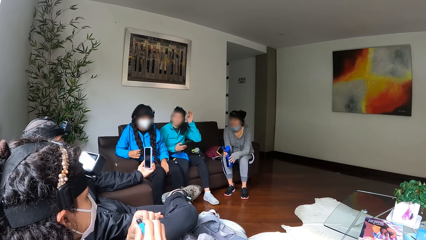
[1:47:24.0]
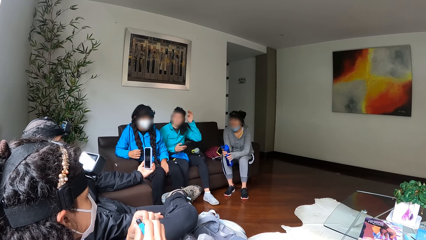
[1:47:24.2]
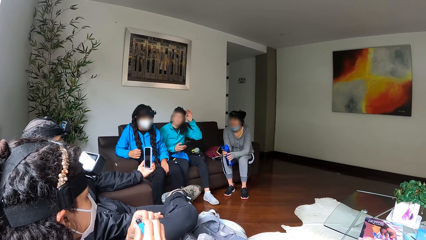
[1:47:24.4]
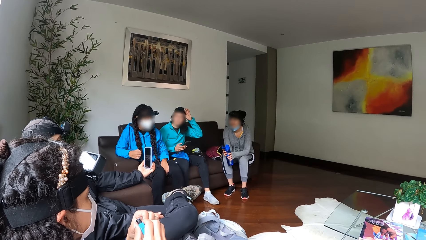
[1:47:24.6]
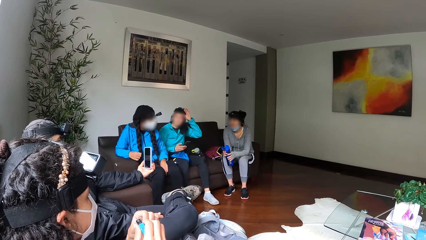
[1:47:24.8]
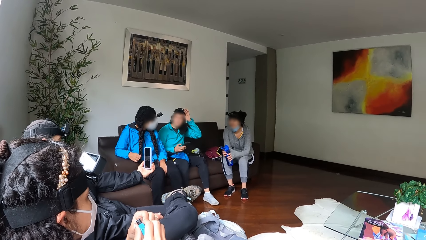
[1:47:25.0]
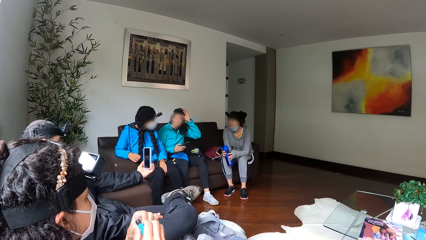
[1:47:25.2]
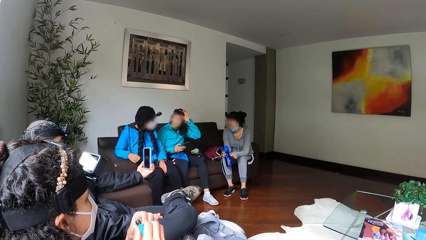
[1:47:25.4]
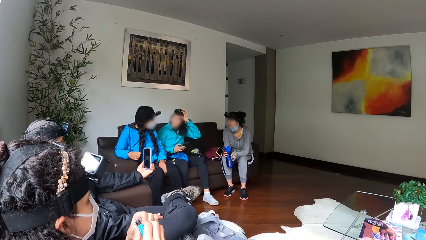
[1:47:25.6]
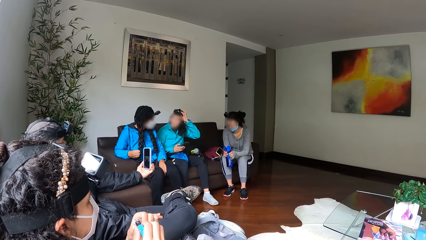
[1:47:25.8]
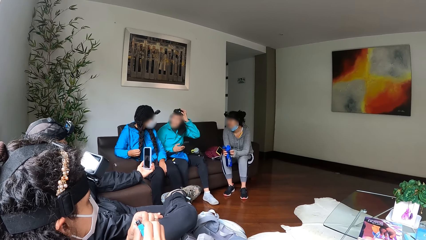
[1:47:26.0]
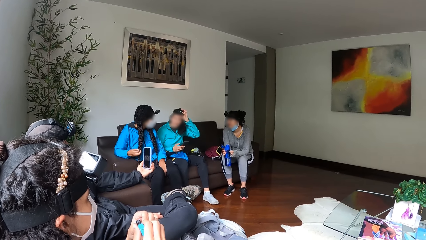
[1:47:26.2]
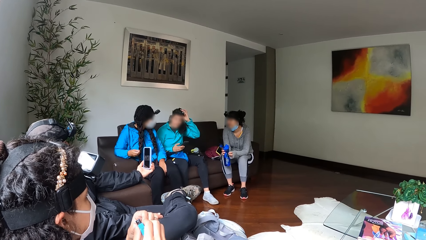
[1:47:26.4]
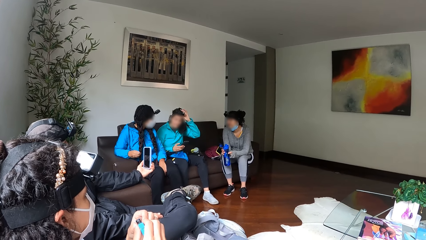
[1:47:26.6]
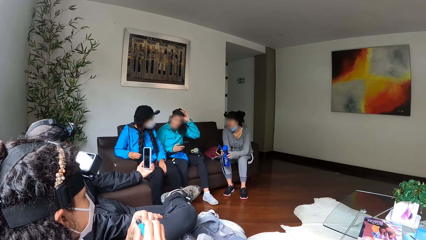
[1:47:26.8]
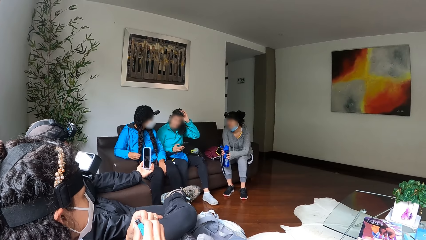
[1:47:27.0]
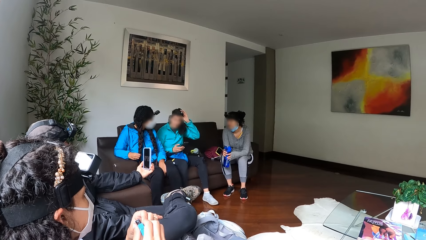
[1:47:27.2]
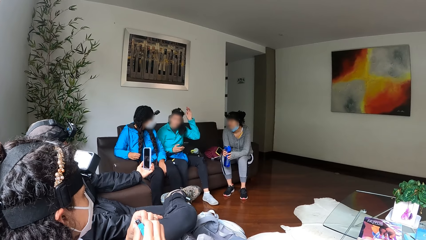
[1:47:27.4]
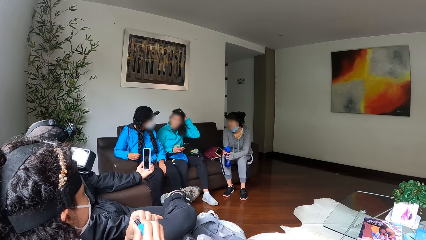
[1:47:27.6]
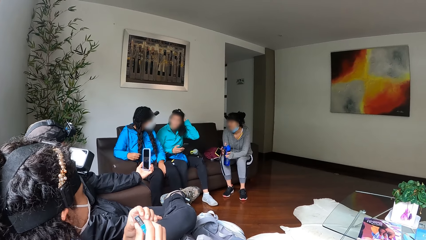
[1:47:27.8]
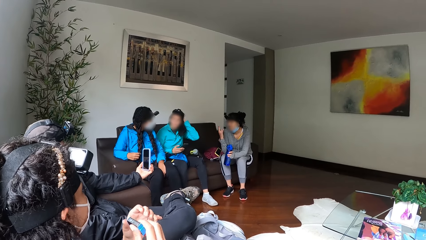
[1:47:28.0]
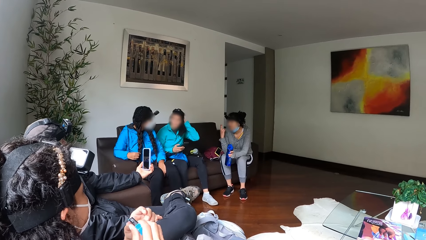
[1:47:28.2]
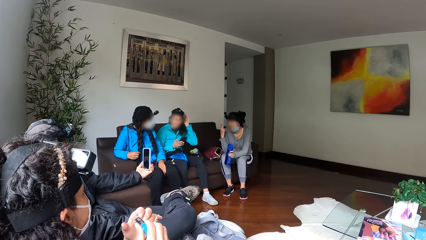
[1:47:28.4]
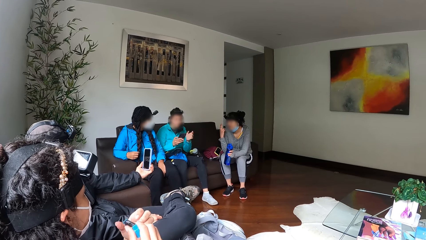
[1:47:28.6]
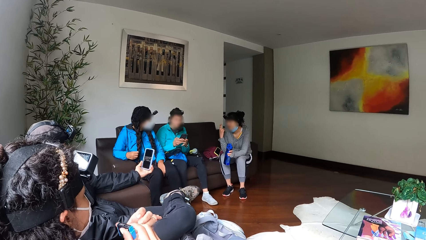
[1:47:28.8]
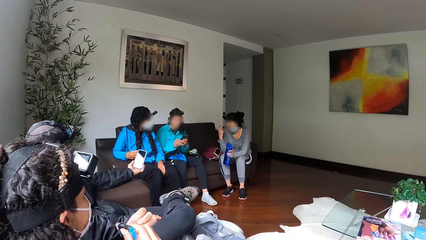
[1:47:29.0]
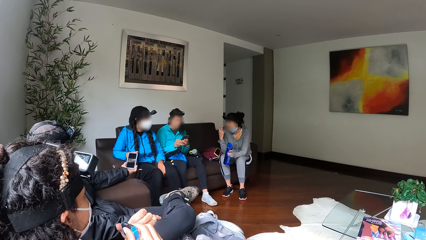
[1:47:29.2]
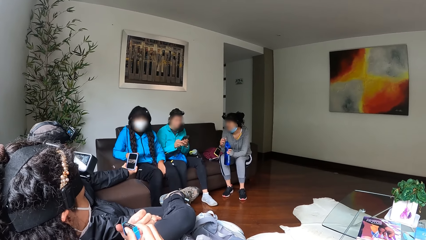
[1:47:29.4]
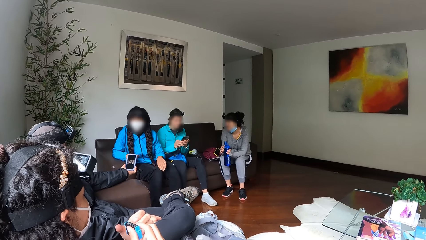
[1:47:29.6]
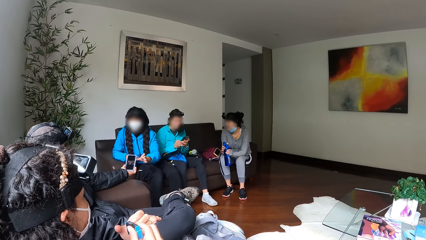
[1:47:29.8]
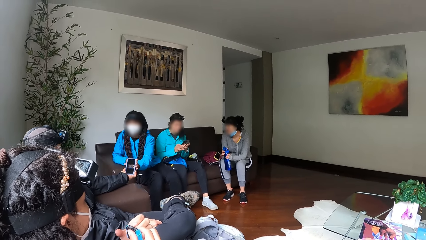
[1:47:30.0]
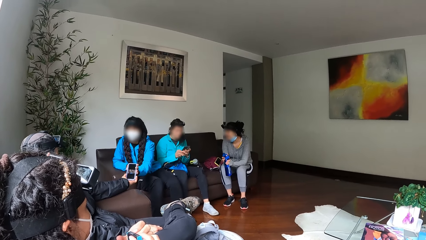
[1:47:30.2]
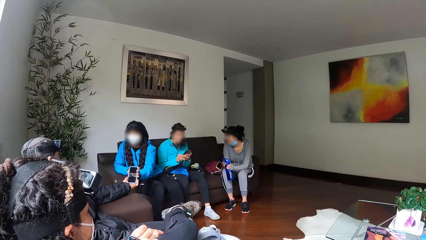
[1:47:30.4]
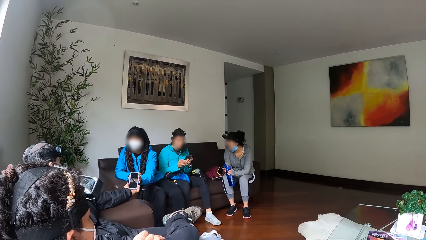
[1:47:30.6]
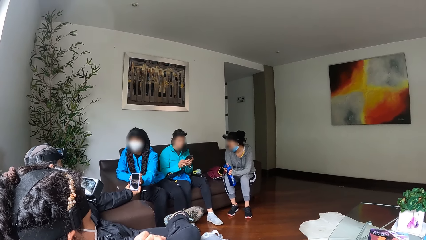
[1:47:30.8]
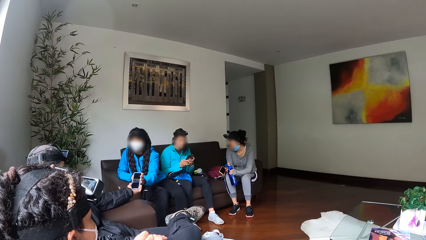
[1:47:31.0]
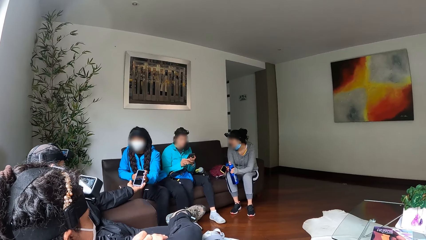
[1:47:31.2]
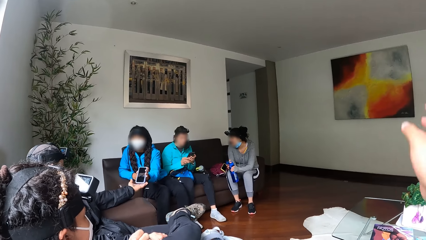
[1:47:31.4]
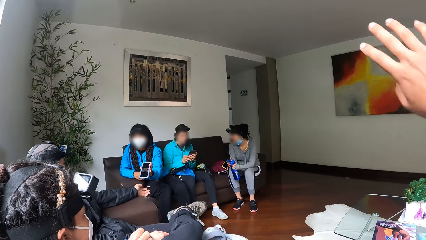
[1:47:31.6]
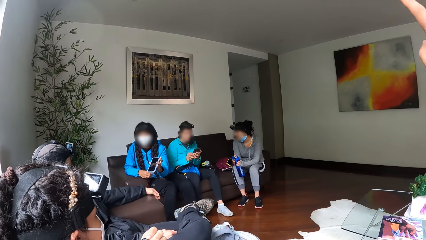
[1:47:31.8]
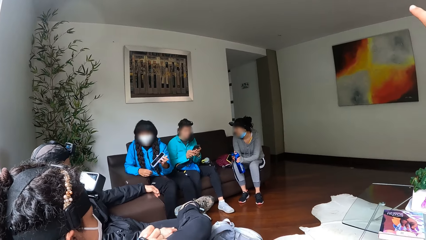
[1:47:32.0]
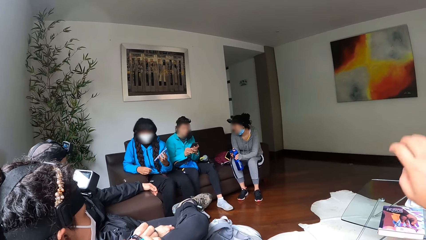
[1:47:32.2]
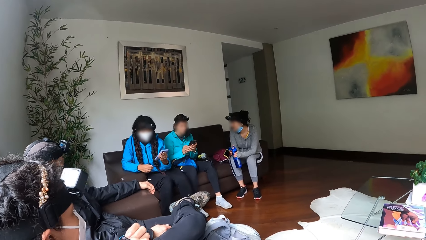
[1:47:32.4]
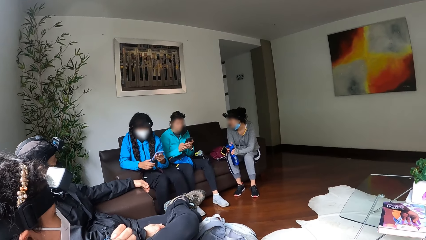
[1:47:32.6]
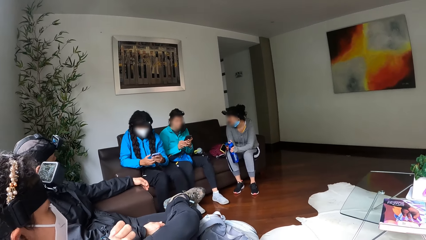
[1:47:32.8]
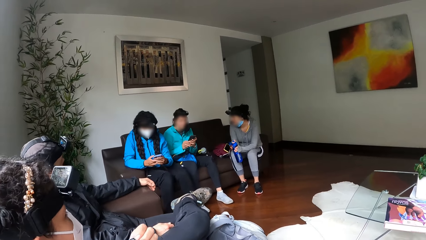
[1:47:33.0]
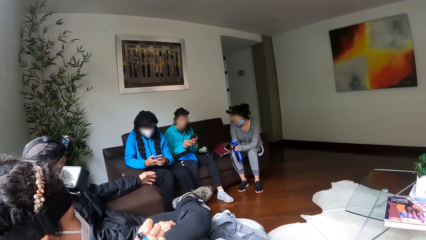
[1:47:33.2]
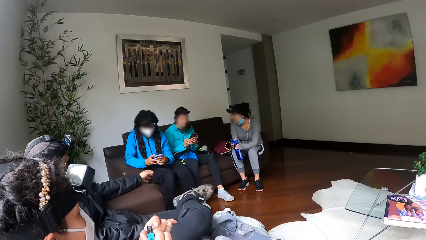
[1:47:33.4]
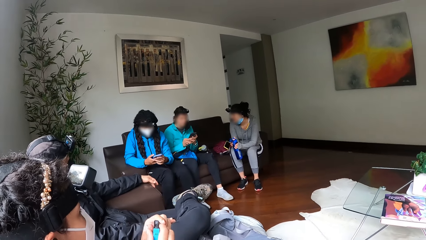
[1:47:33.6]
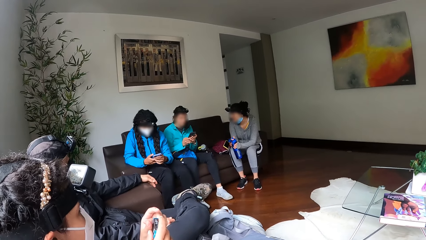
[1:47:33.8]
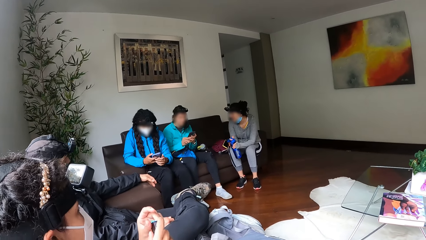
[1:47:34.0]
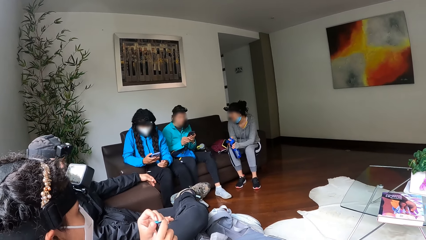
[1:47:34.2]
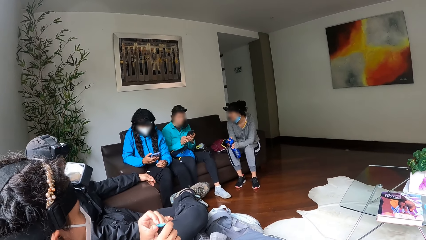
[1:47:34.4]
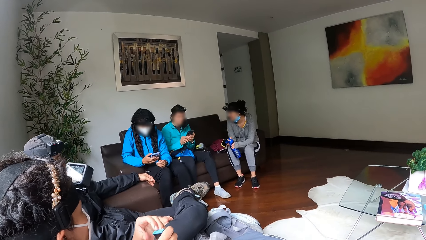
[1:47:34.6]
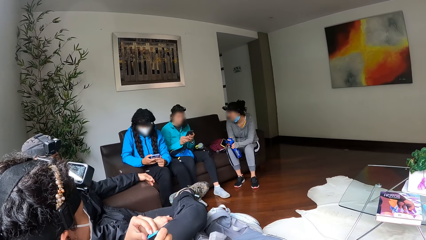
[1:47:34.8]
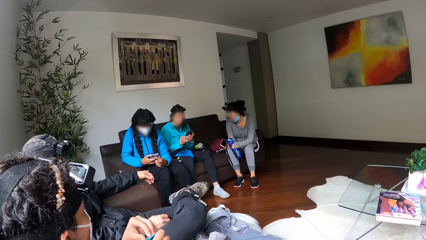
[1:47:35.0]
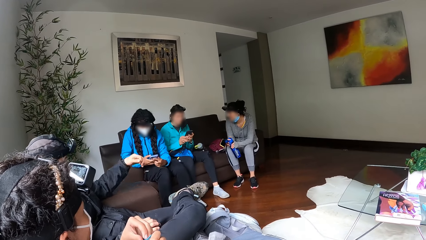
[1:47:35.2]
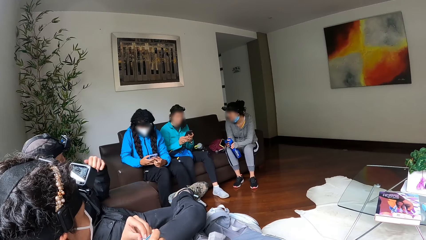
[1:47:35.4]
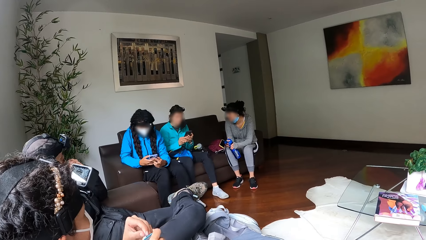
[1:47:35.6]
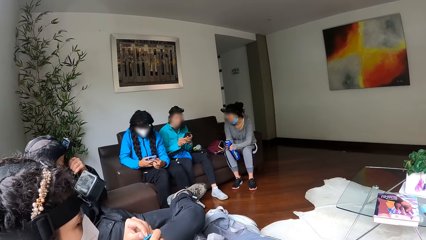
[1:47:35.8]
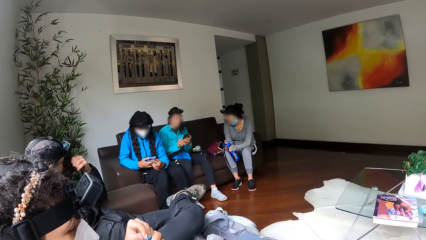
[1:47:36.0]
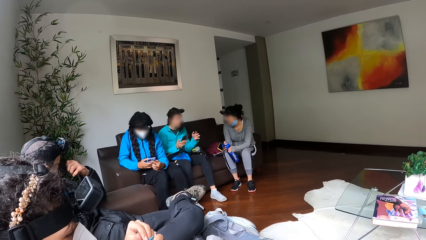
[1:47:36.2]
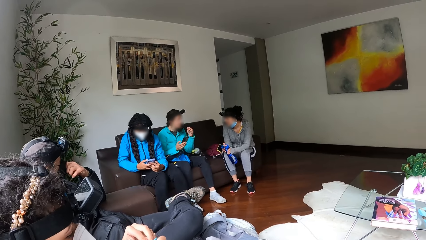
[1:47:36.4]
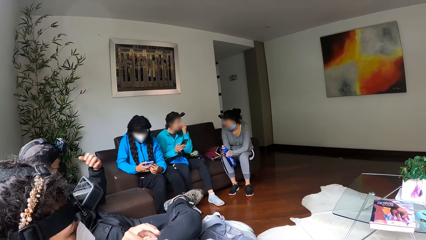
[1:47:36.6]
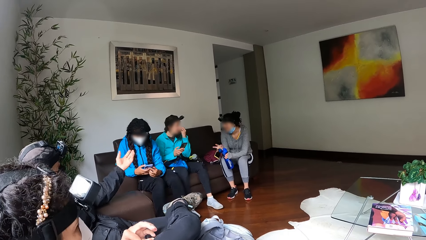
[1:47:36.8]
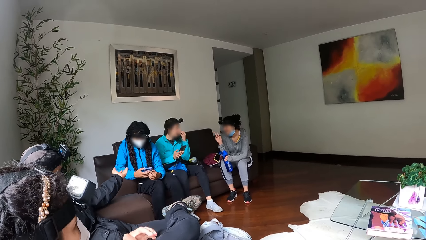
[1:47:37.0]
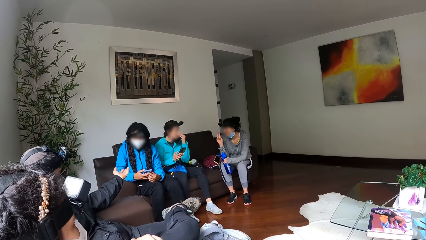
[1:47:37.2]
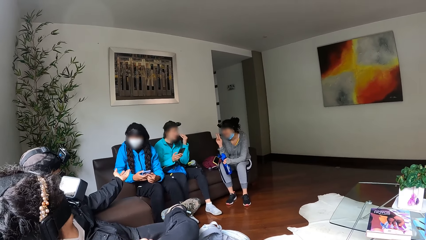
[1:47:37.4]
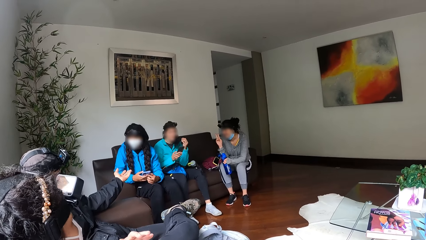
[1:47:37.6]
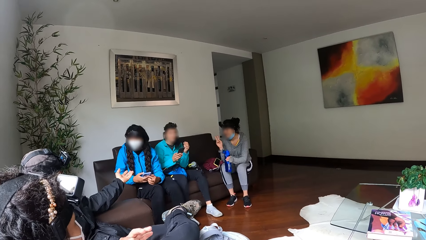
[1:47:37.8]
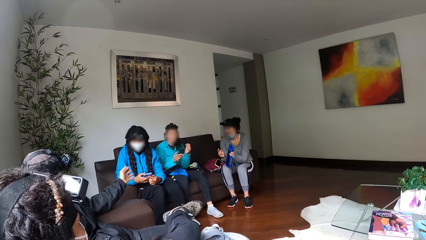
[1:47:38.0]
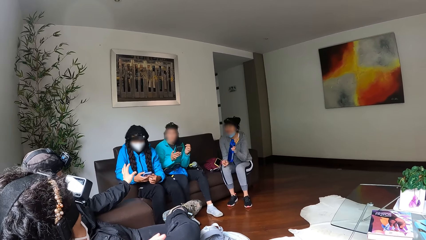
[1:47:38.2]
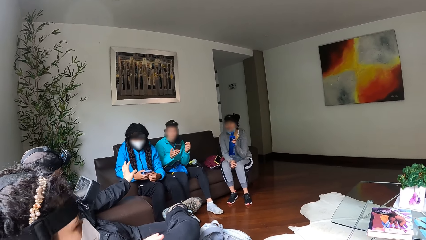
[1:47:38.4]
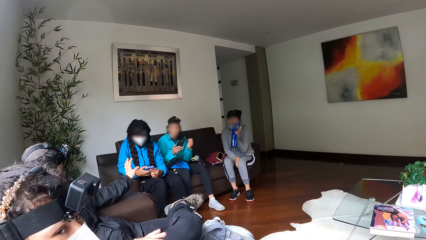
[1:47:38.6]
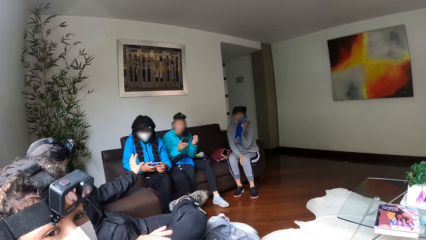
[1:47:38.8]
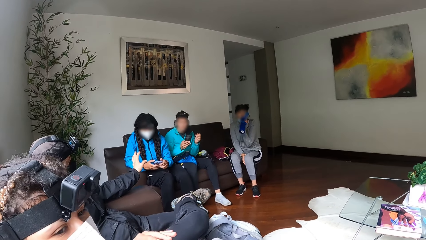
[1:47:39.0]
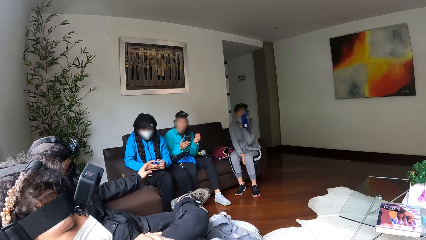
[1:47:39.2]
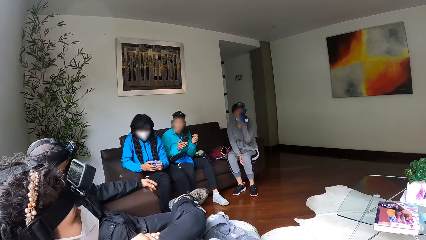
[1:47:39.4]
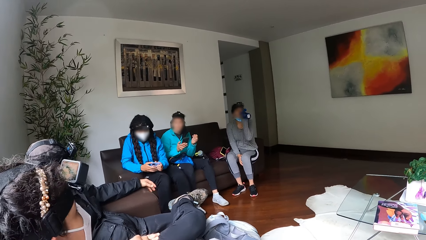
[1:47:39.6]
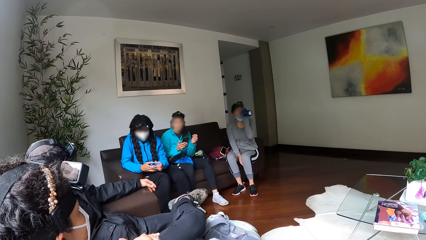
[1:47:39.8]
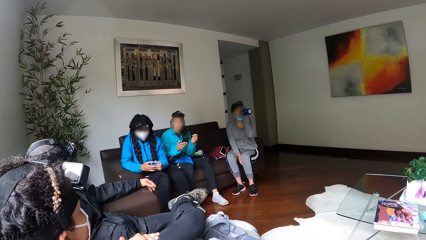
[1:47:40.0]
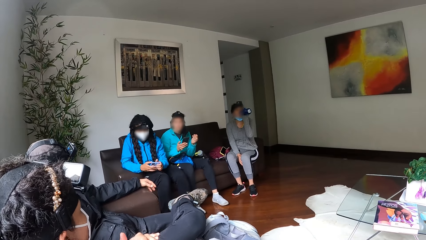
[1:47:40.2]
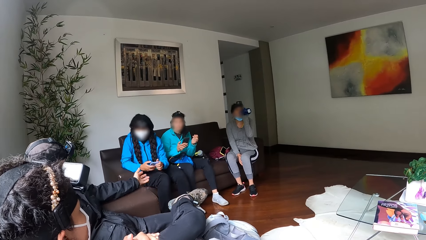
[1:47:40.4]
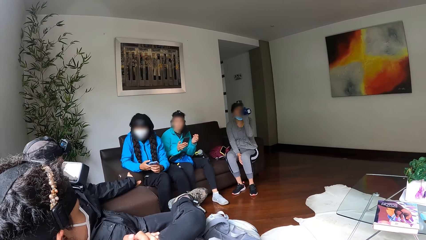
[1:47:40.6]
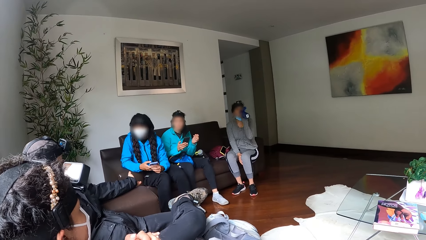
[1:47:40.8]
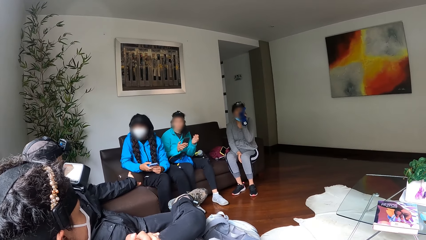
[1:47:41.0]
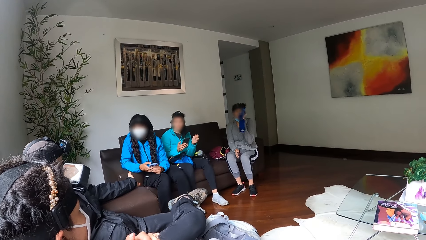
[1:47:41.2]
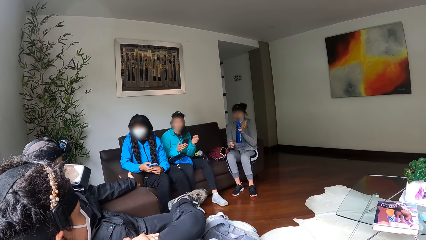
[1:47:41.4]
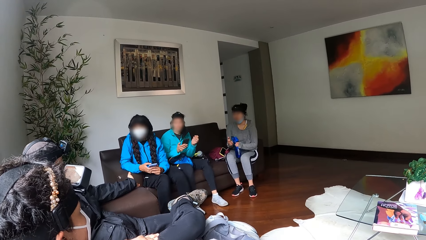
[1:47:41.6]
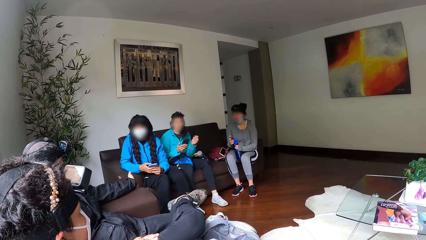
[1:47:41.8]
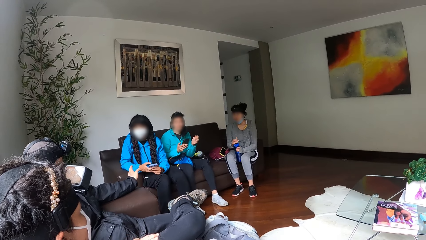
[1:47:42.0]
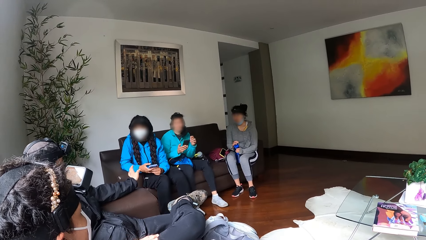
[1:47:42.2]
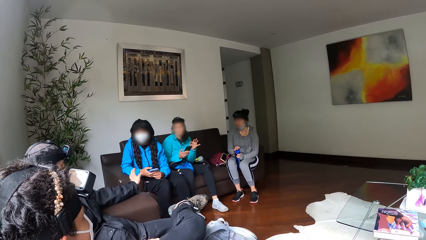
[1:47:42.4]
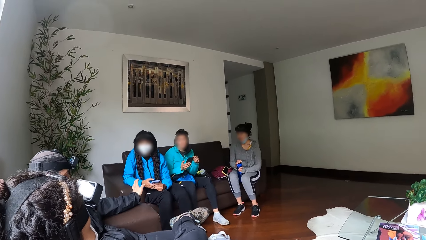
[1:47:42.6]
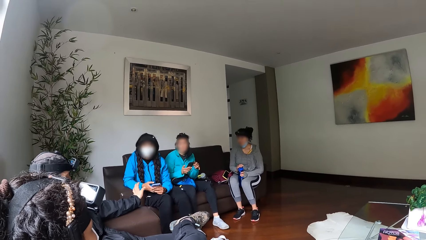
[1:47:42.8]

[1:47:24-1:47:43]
A woman touches the phone with a man with her left hand. She takes the phone from the man with her left hand. Another woman touches her face with her left hand. A third woman drinks water from the bottle with her right hand.
